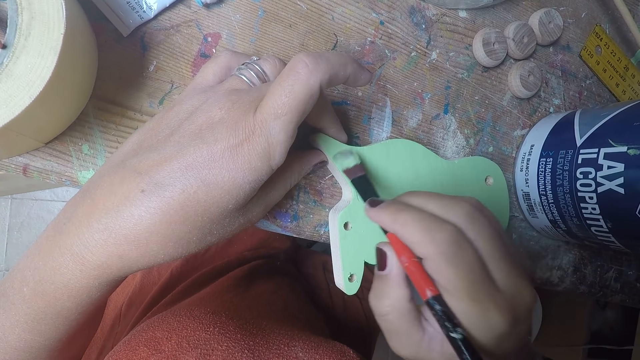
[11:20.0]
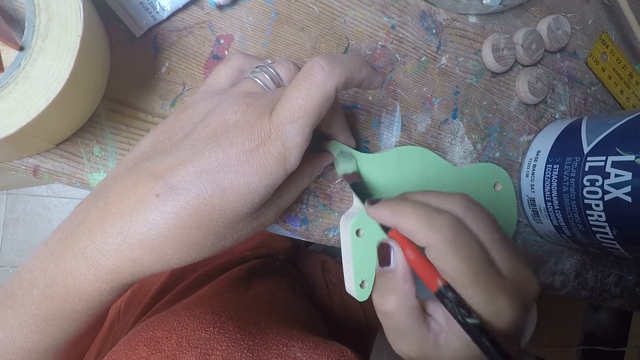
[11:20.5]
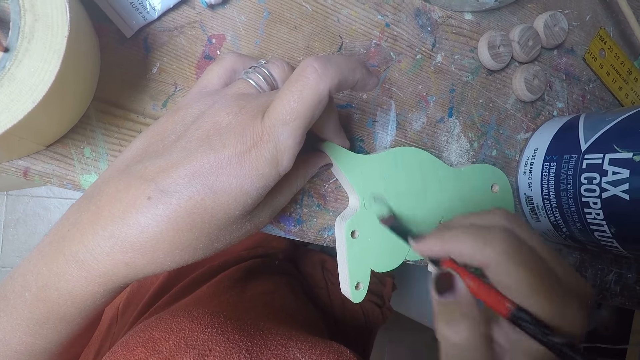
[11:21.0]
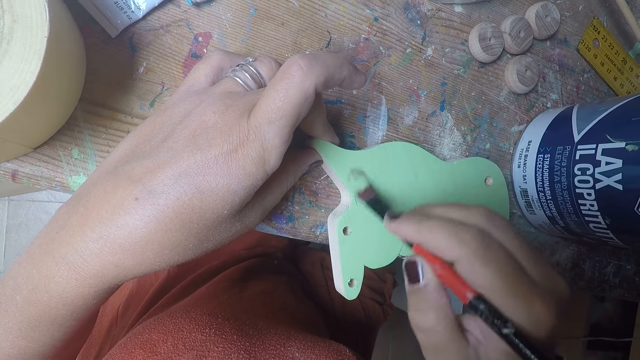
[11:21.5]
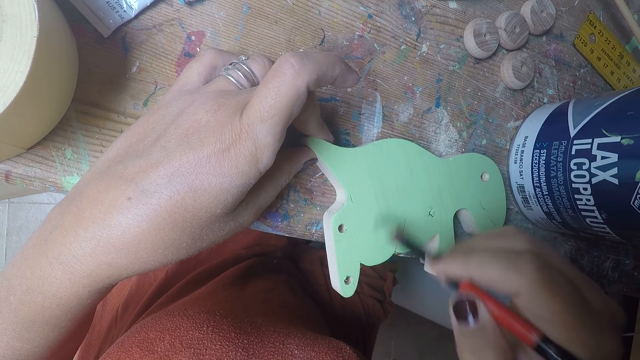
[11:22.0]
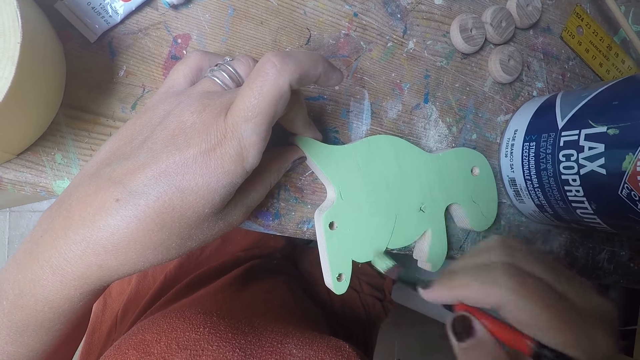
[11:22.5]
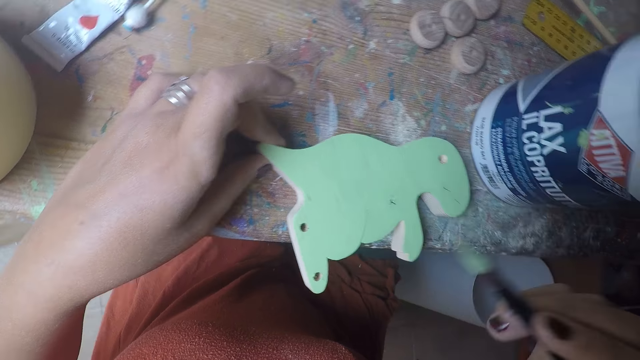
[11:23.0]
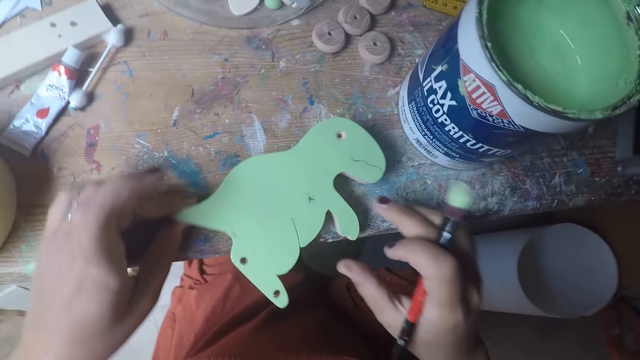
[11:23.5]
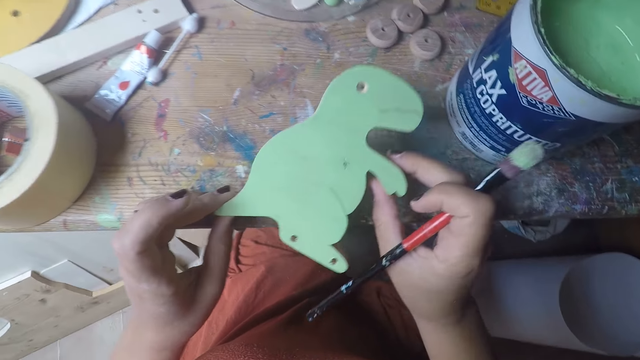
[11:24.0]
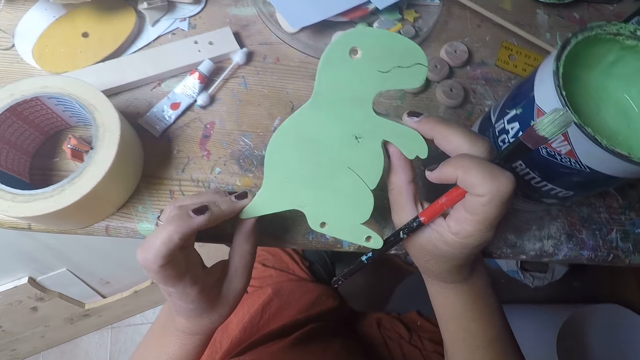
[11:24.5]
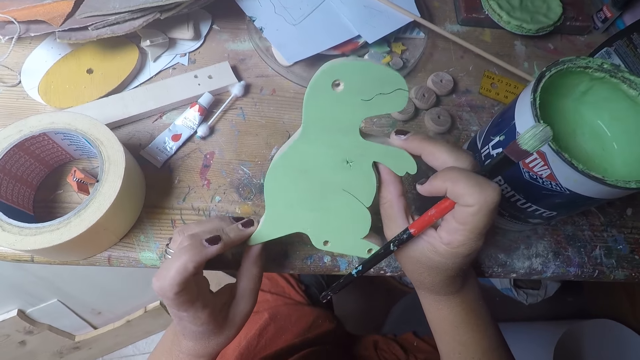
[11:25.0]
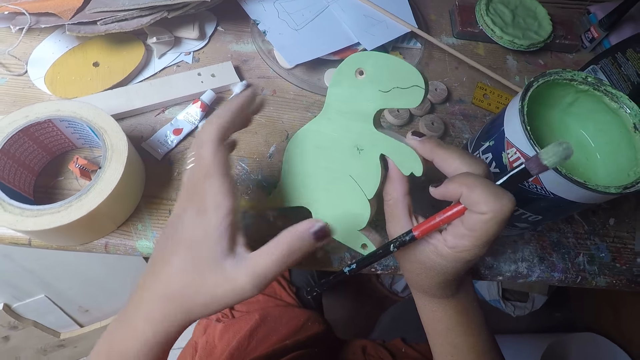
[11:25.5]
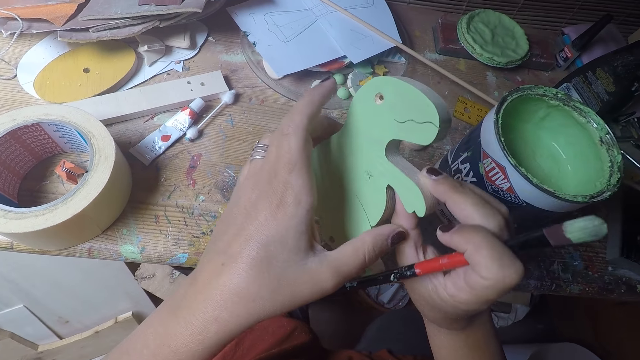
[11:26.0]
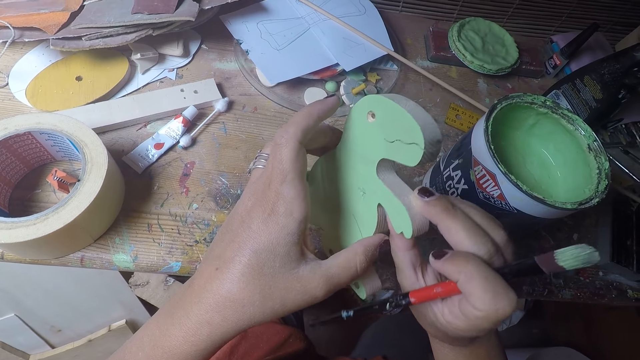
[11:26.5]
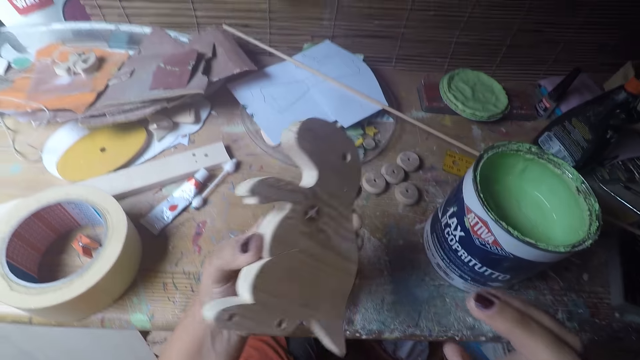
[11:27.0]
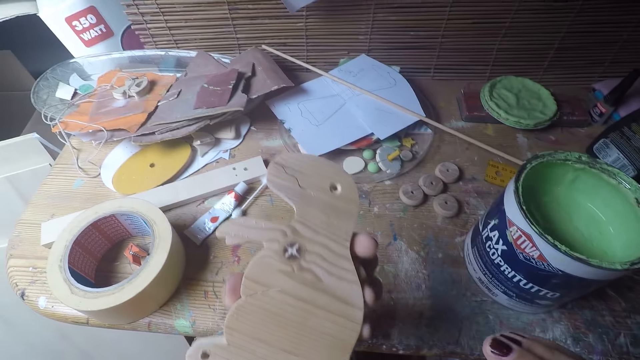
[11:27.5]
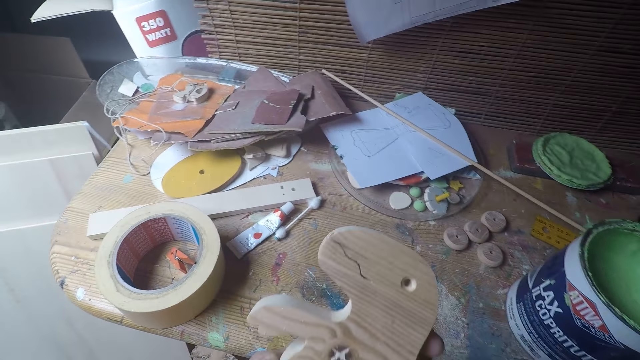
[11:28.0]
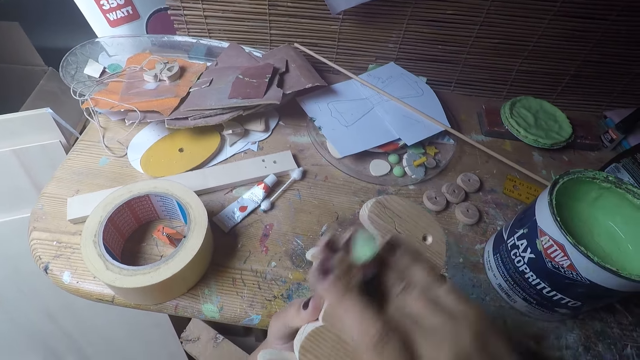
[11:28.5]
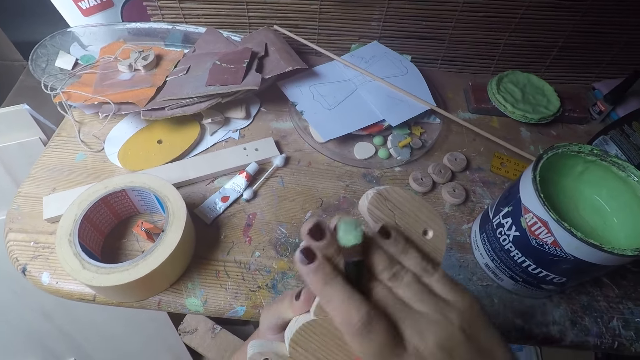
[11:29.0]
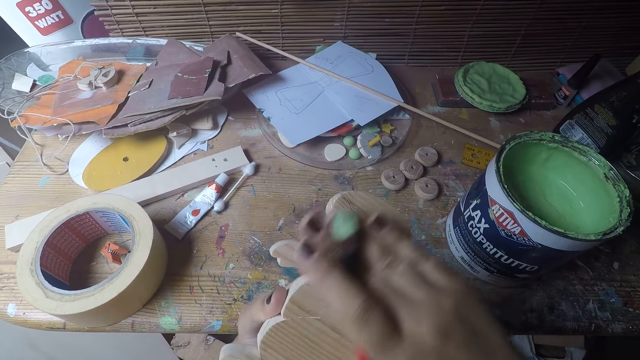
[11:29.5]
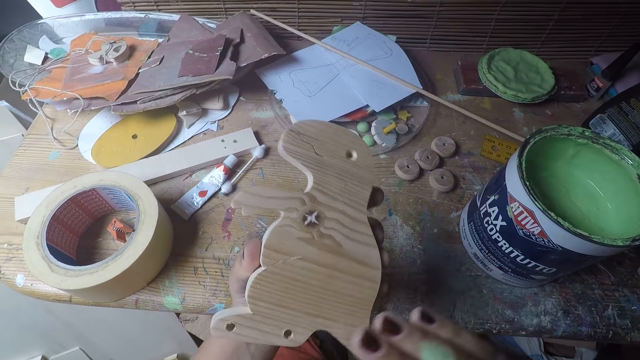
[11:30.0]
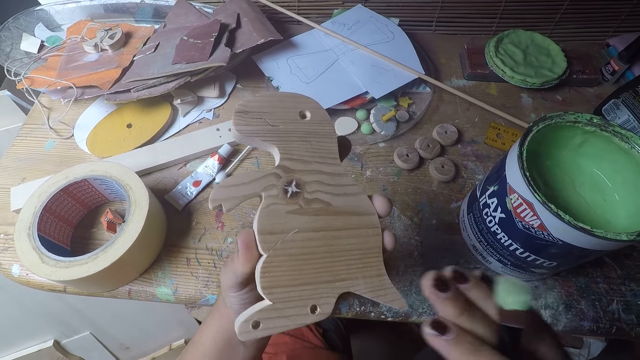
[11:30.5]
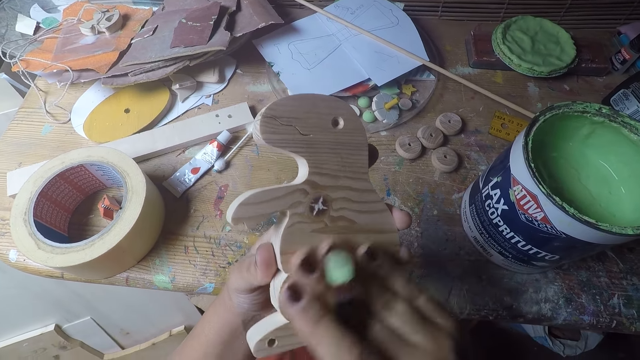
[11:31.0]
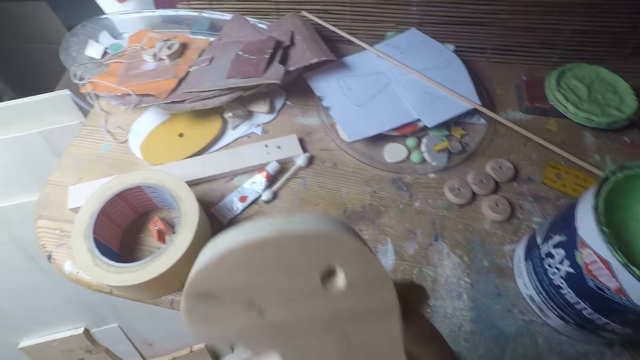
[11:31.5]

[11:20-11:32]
The camera wearer stops painting. She lifts the wood-shaped dinosaur with both hands. She holds the wood-shaped dinosaur with her left hand. She turns the other side of the wood-shaped dinosaur in her left hand. She cleans the wood-shaped dinosaur with her right hand.

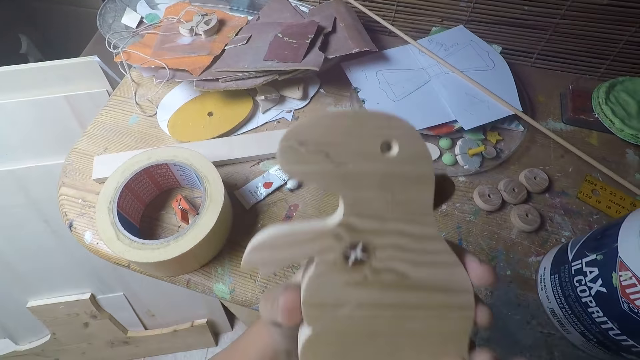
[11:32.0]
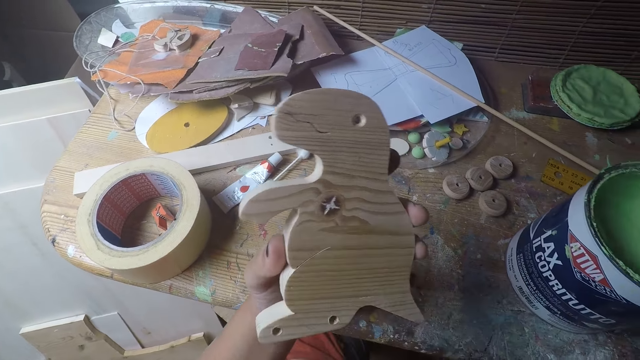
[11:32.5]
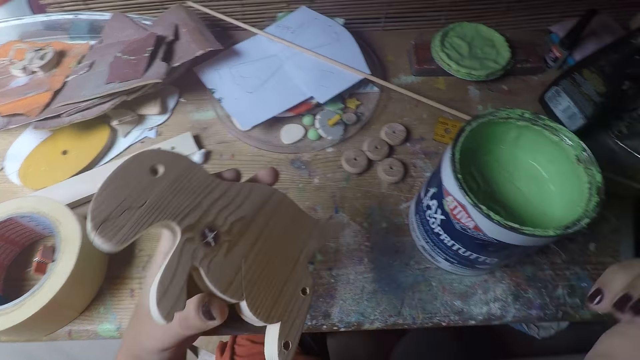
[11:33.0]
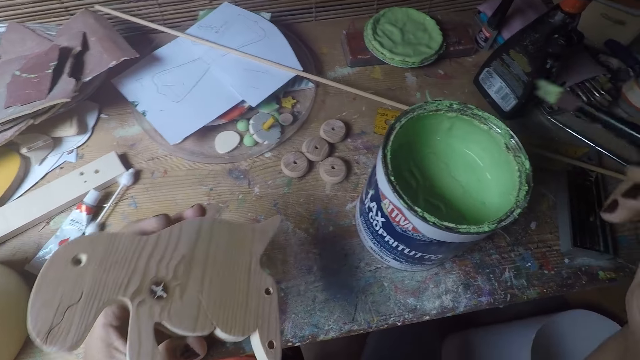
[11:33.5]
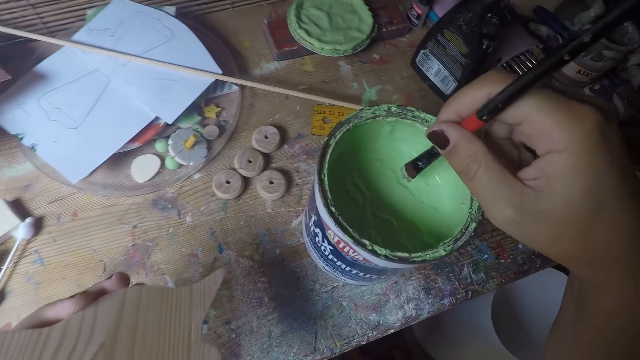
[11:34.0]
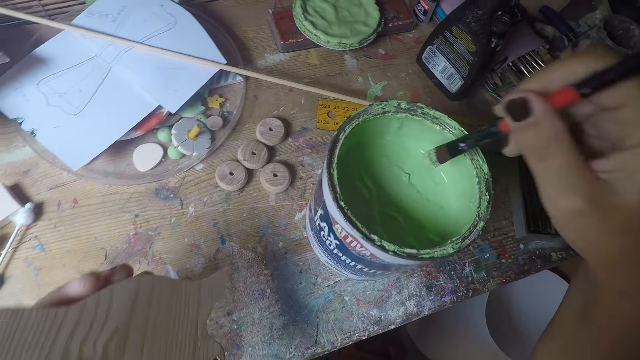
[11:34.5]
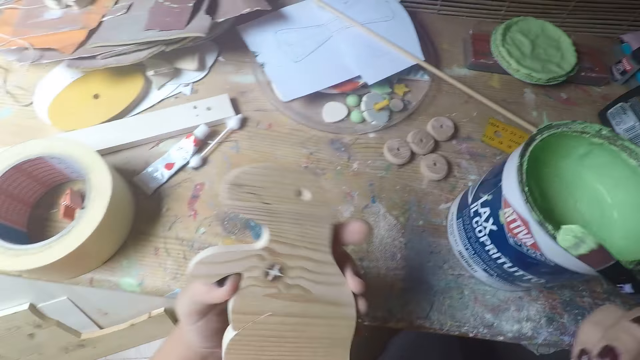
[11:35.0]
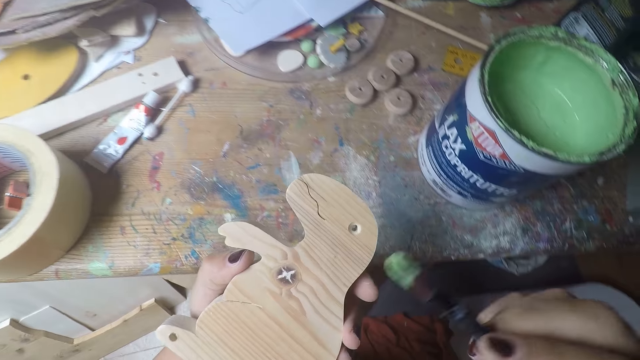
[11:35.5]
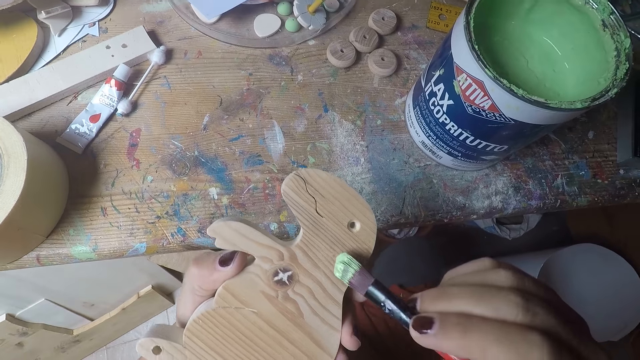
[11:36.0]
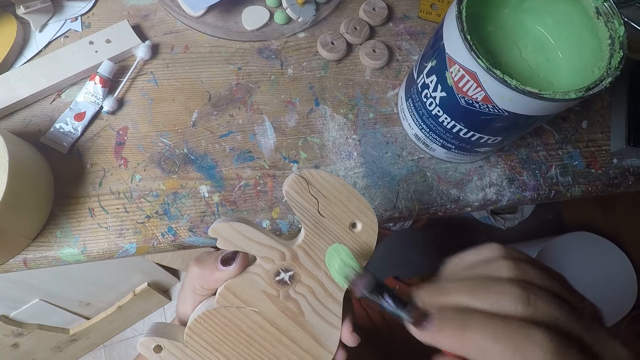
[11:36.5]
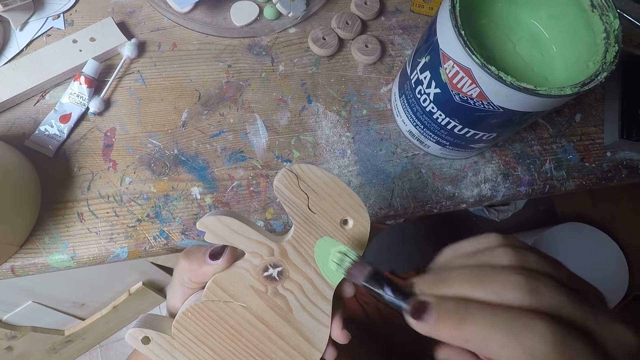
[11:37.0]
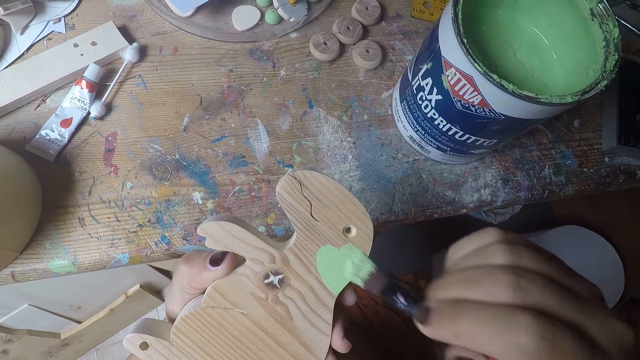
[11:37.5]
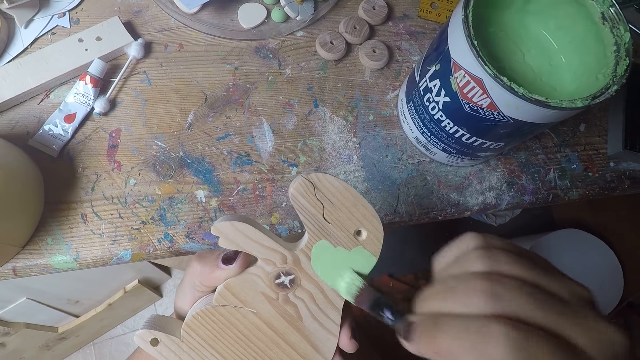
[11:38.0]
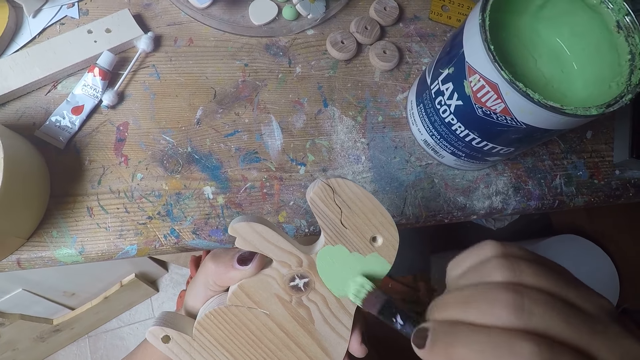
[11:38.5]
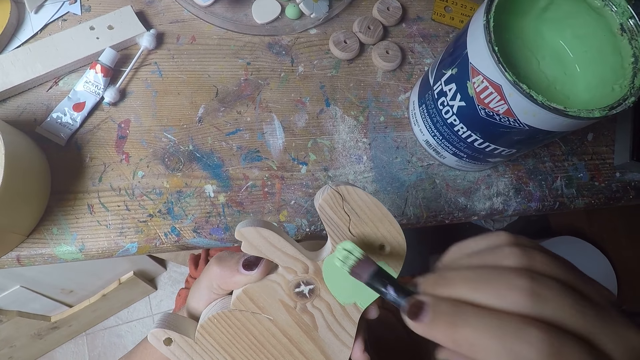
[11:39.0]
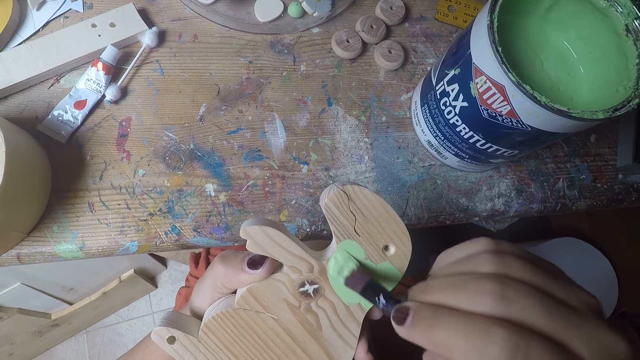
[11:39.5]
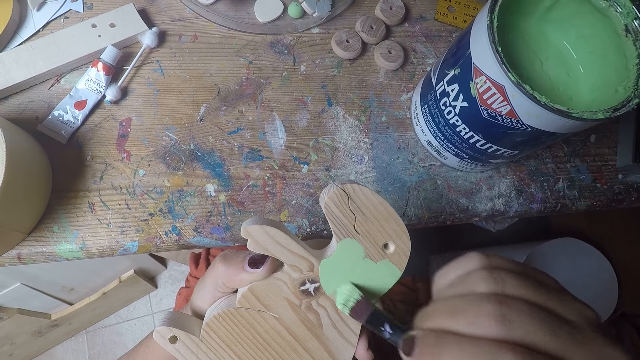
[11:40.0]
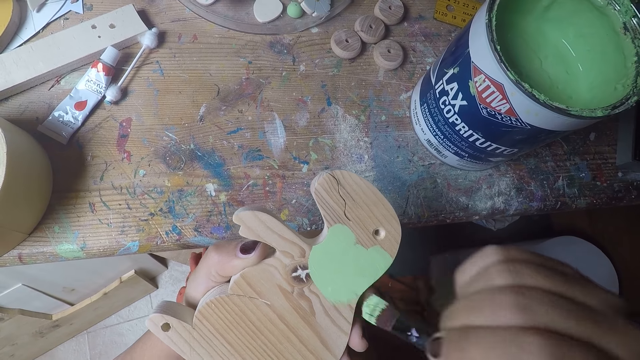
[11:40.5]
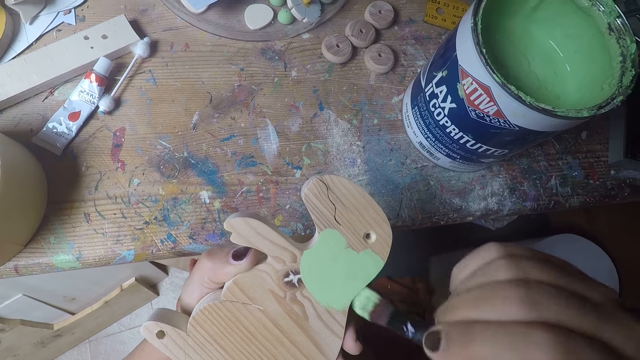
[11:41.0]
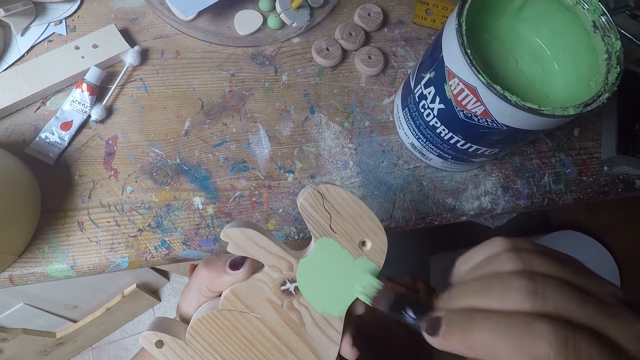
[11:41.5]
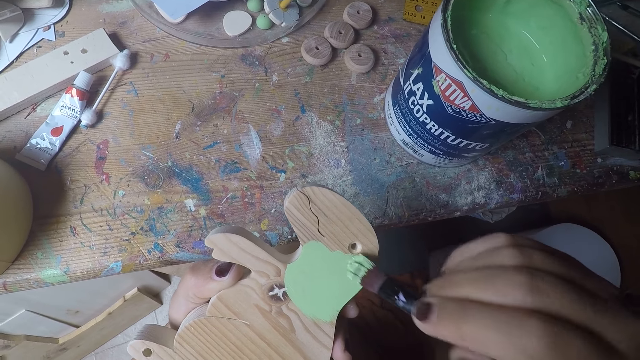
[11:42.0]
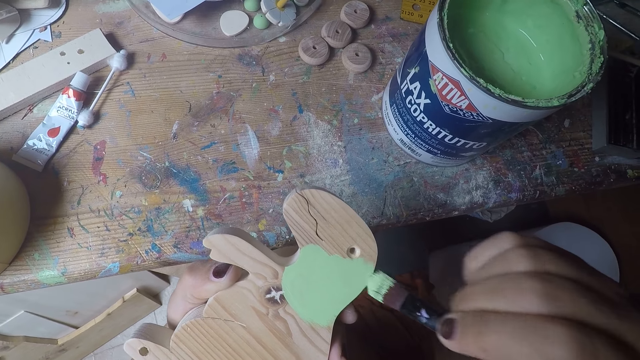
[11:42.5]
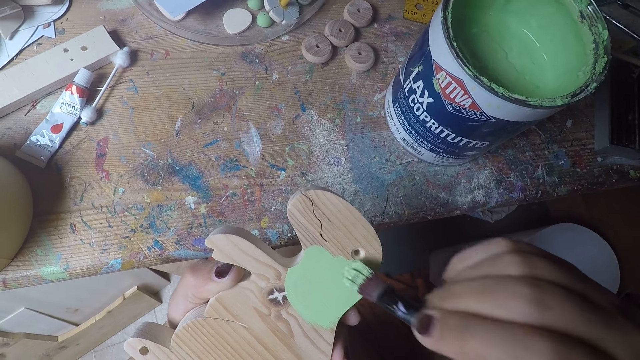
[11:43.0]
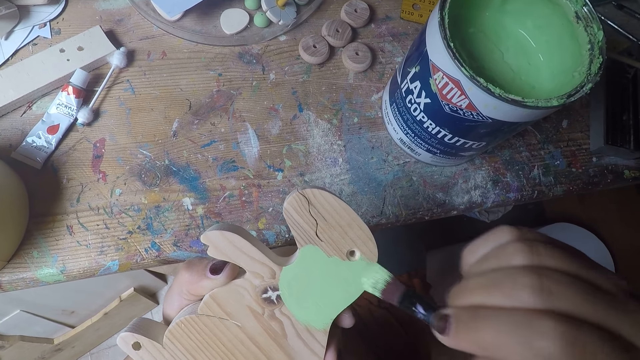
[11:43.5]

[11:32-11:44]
The camera wearer stops wiping the wood-shaped dinosaur or dinosaur curve. She dips the brush in her right hand in the paint bucket on the table. She removes the paint brush from the paint. She paints the wood-shaped dinosaur with the brush in her right hand.
